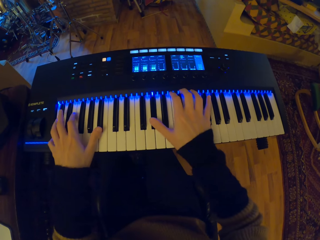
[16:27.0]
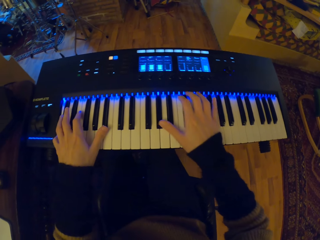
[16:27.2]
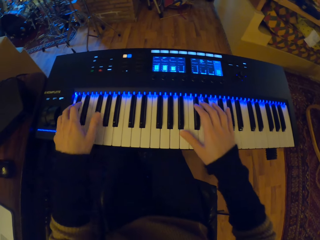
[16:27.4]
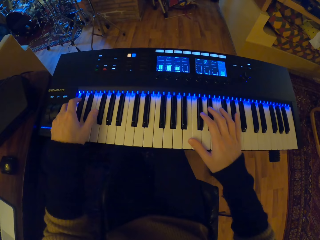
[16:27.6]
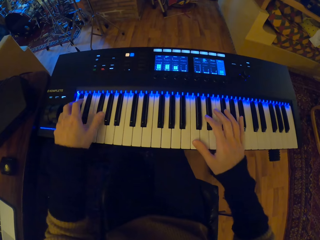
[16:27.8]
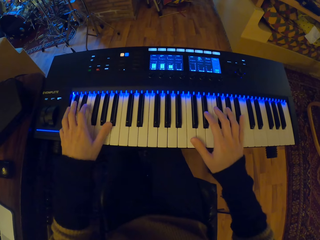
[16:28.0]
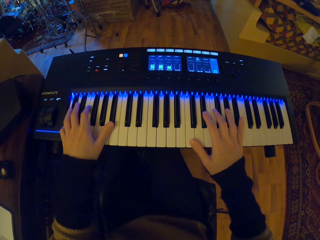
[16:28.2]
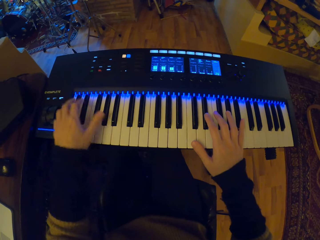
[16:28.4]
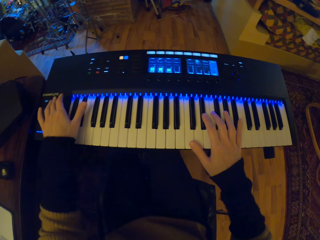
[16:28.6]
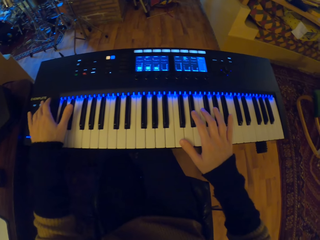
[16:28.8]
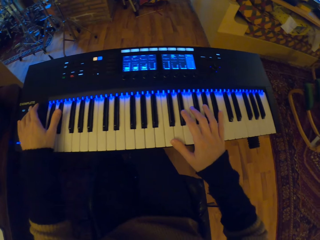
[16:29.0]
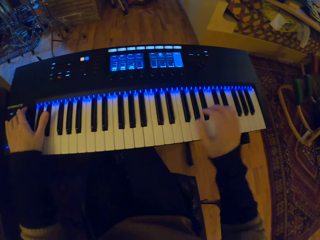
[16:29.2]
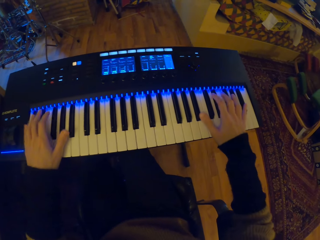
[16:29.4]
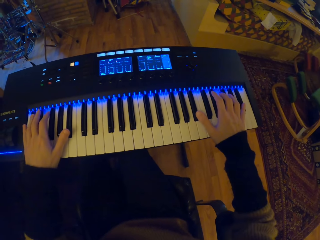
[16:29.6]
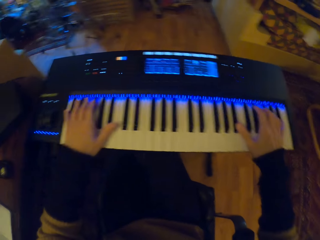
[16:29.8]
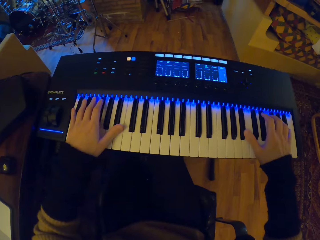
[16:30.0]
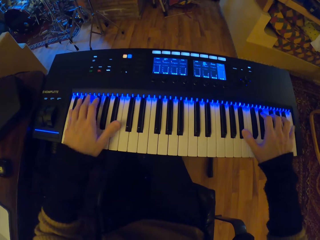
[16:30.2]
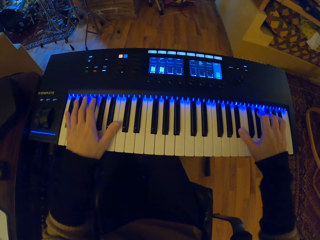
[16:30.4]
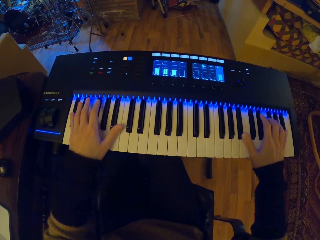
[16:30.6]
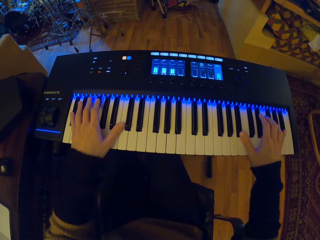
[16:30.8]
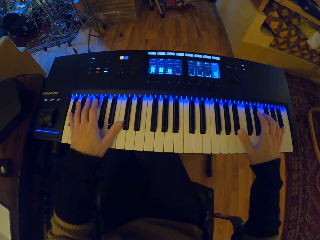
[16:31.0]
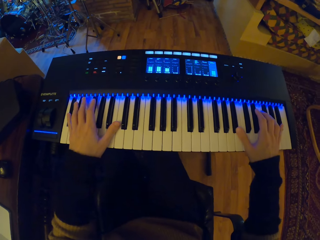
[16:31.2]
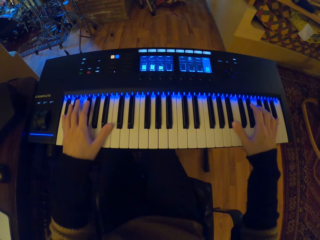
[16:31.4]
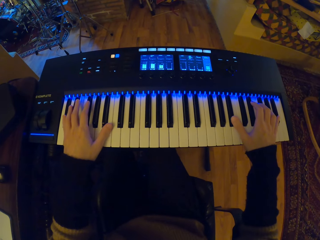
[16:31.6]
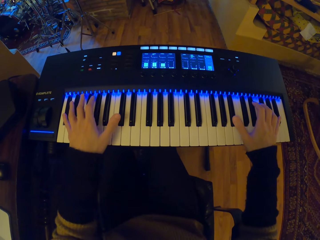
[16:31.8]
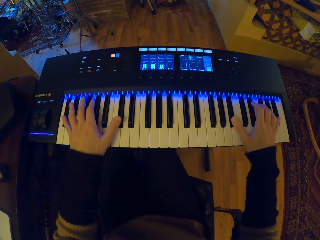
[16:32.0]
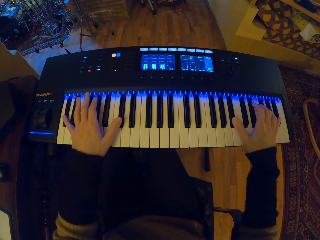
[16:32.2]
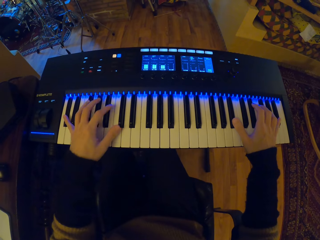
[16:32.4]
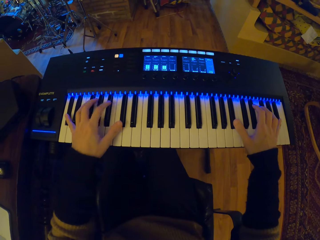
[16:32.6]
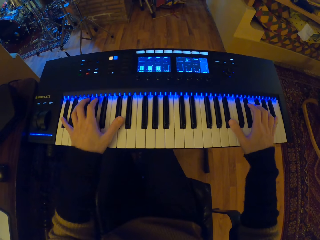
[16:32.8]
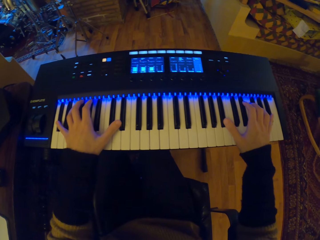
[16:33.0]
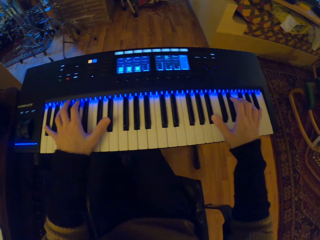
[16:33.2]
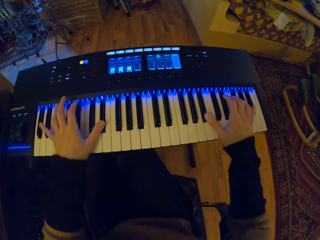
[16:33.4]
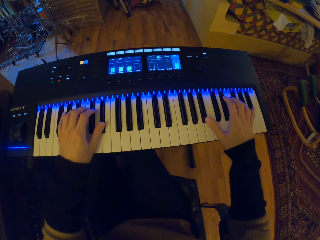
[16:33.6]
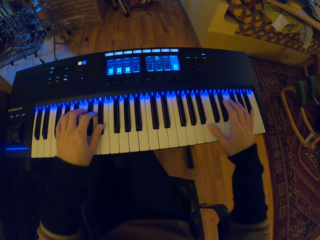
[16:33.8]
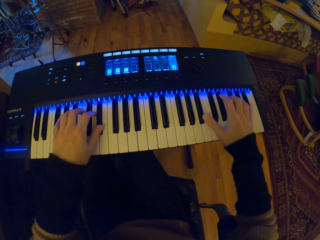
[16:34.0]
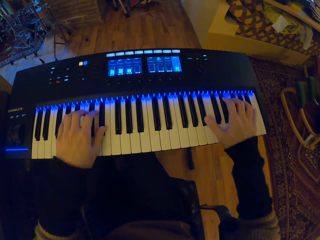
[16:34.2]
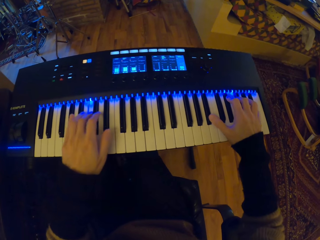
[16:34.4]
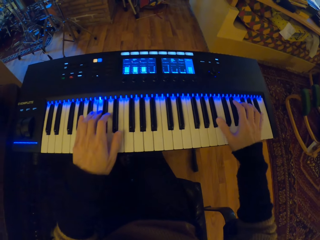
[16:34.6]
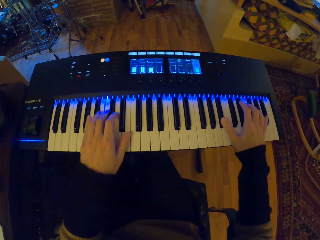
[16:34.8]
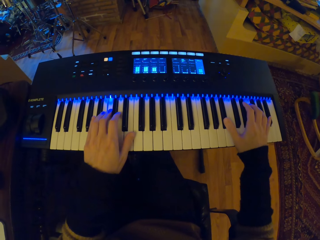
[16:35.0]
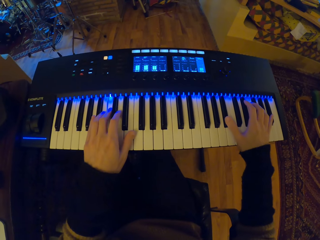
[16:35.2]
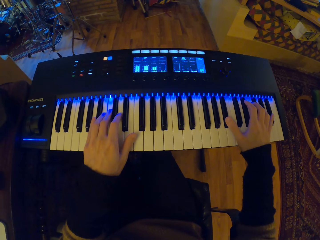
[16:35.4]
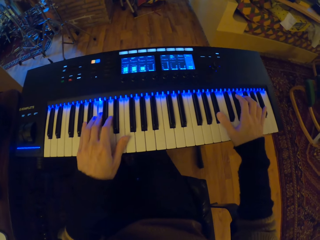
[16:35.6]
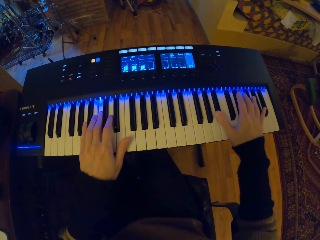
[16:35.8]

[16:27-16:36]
The camera wearer presses the button on the keyboard/piano with his left hand. He presses keys on the keyboard/piano with both hands.

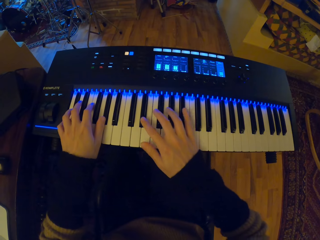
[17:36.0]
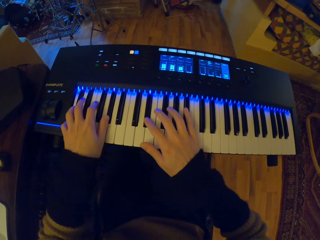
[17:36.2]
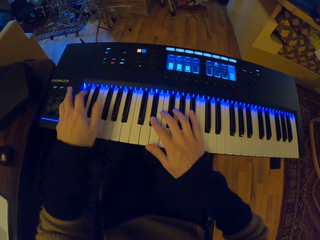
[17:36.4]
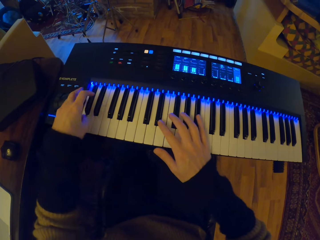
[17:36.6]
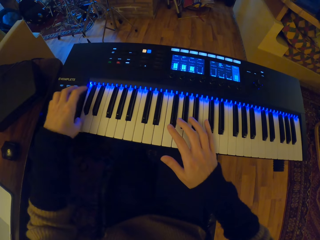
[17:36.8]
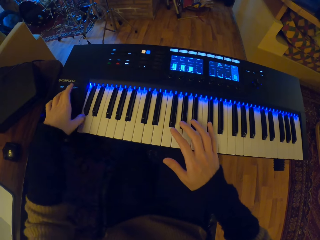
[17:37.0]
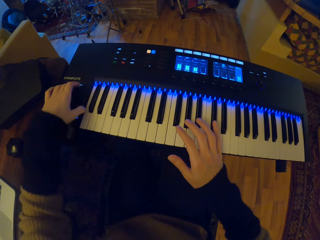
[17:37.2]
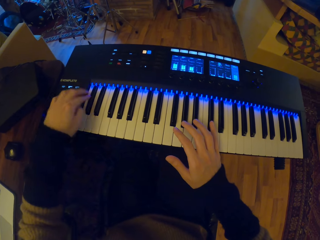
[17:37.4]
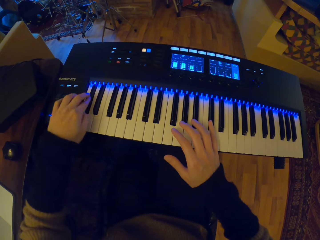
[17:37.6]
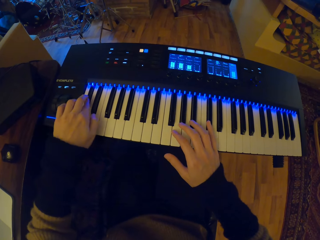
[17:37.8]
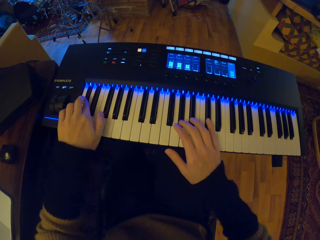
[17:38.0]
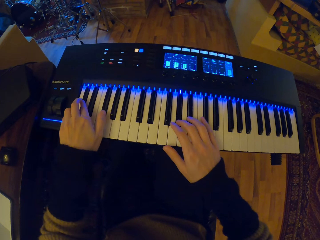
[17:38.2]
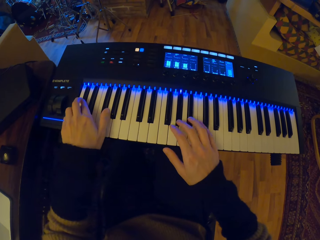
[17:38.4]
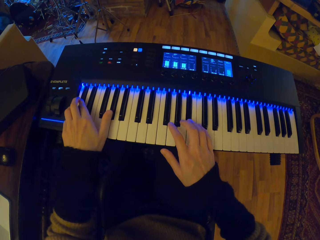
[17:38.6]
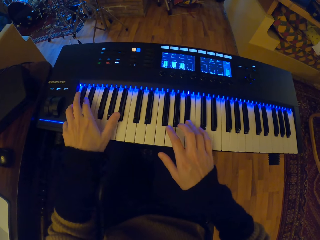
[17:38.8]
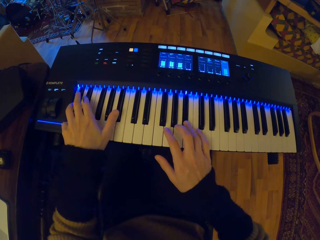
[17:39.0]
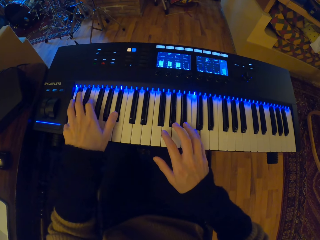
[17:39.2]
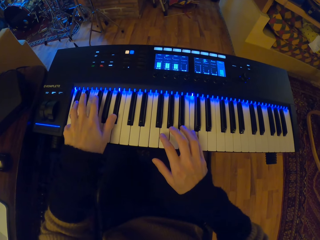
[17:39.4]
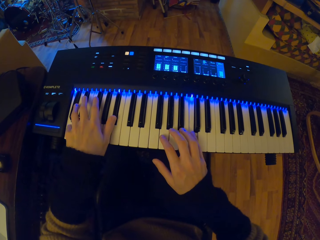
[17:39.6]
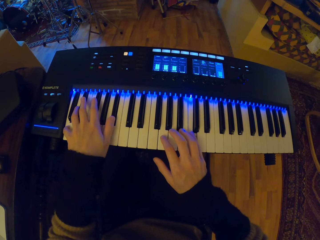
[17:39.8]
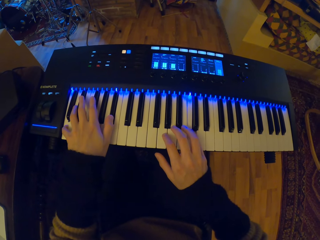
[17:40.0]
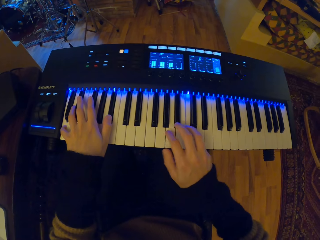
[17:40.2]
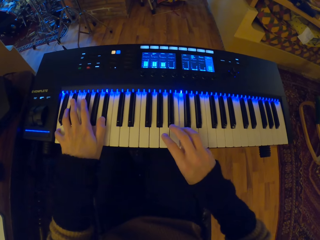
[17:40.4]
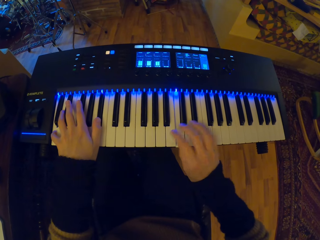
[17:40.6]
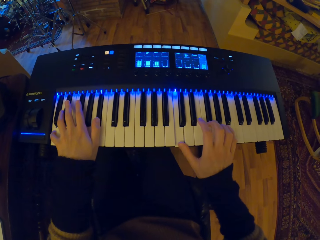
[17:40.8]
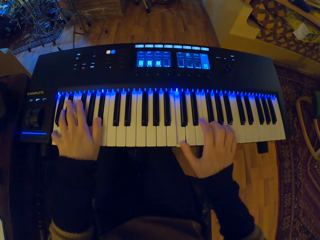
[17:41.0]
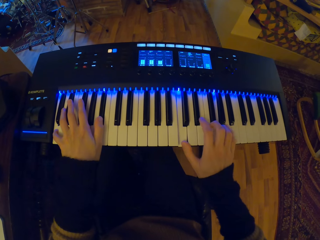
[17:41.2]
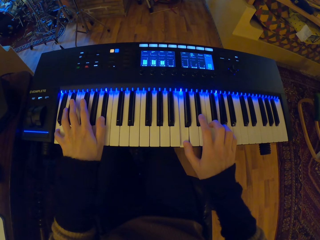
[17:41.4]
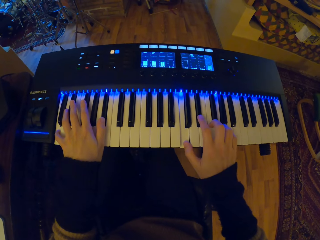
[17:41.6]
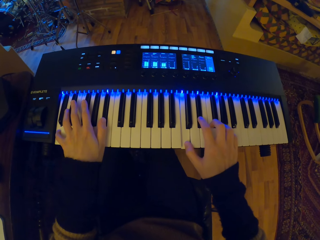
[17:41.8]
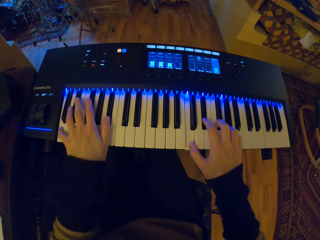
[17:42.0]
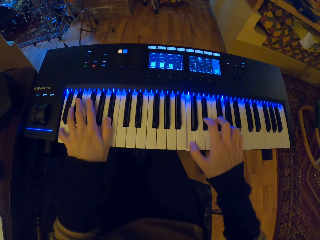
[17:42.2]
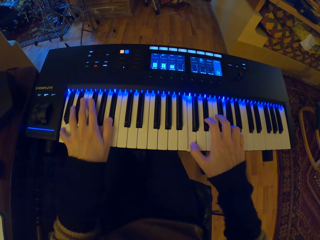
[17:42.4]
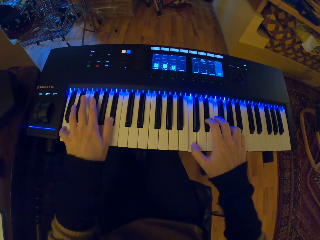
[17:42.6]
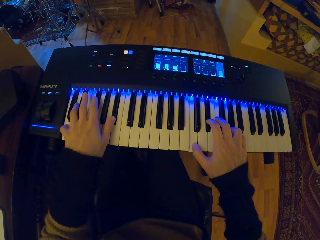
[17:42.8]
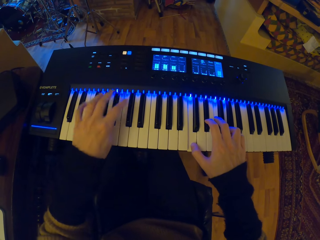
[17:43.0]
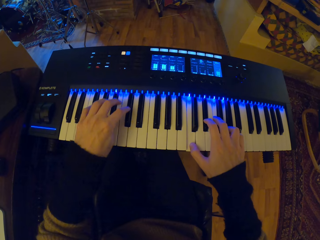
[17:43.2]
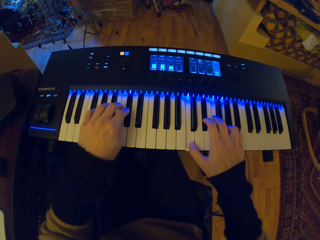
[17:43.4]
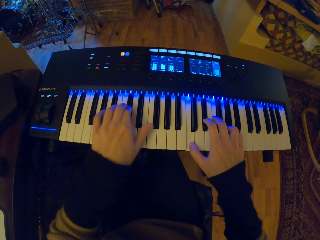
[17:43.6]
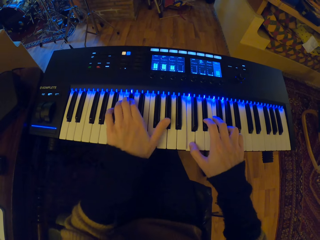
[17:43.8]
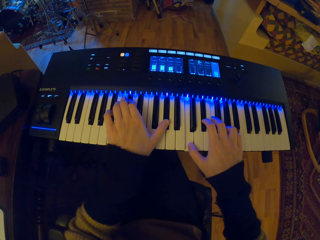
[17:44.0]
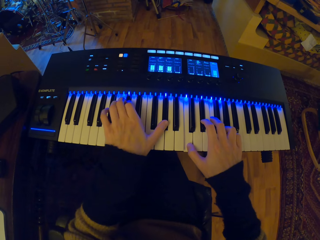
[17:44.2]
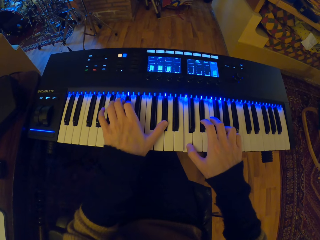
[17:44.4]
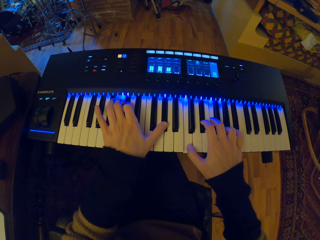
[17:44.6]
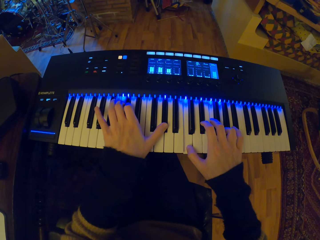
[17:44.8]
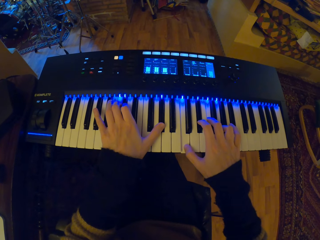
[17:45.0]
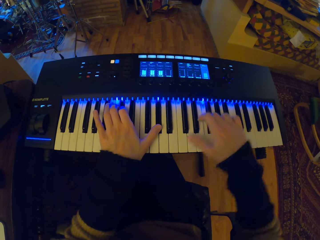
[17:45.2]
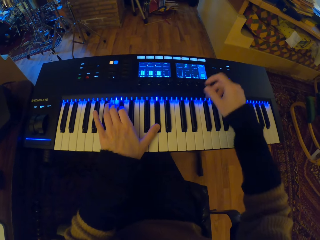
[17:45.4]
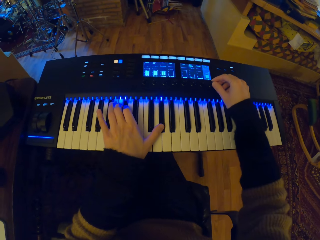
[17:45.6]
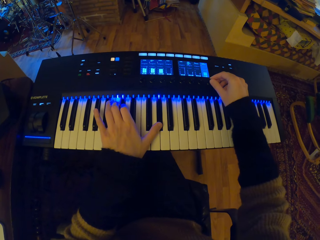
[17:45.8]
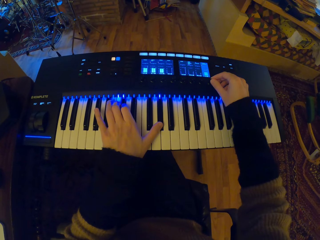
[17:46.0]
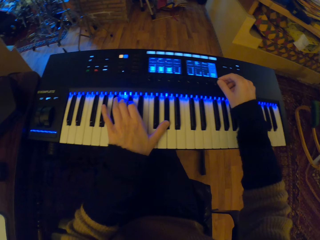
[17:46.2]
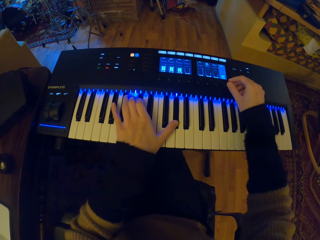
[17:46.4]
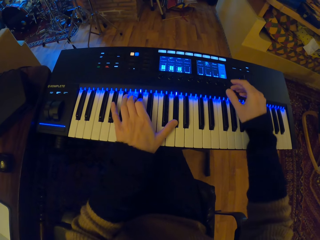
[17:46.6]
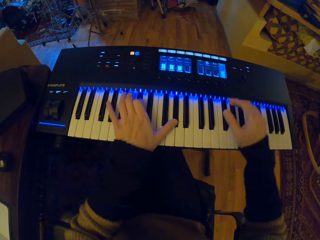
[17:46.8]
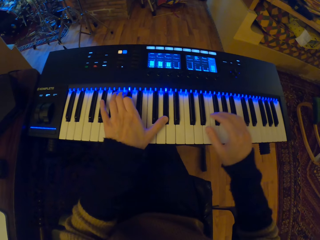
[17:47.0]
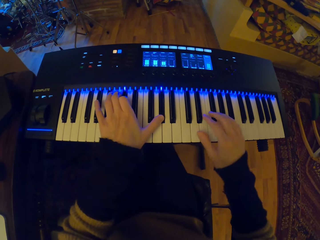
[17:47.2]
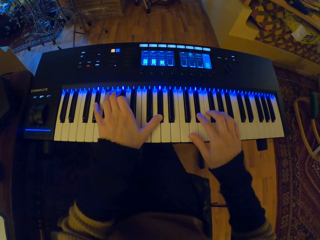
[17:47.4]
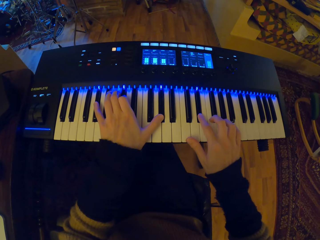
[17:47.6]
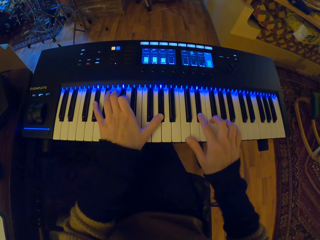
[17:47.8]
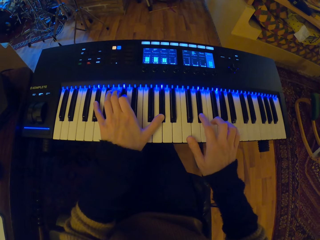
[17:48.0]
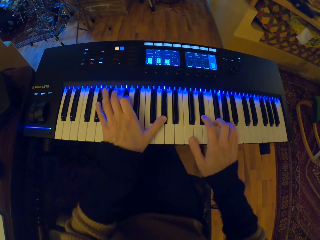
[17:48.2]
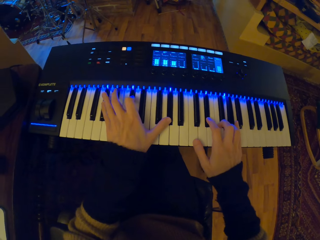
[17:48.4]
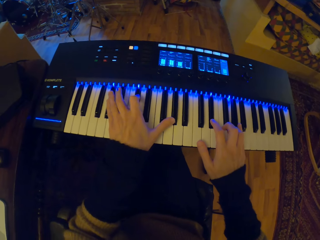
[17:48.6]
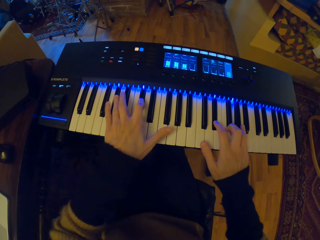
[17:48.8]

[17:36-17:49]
The camera wearer presses the button on the keyboard/piano with his left hand. He presses keys on the keyboard/piano with both hands. He presses a button on the keyboard/piano with his right hand. He presses keys on the keyboard/piano with both hands.
